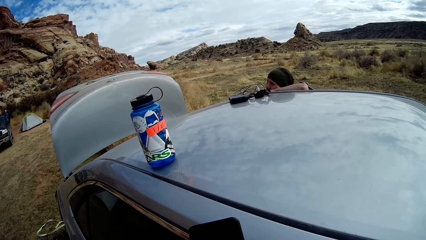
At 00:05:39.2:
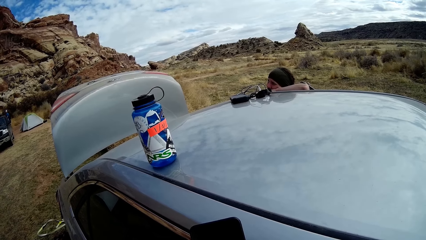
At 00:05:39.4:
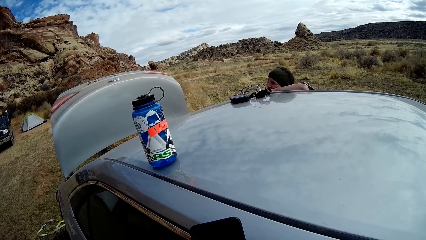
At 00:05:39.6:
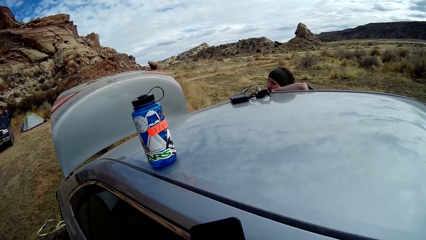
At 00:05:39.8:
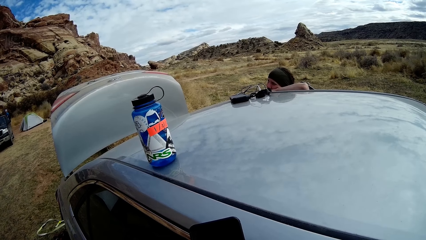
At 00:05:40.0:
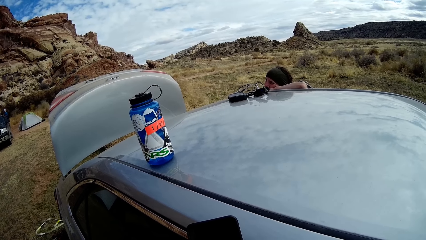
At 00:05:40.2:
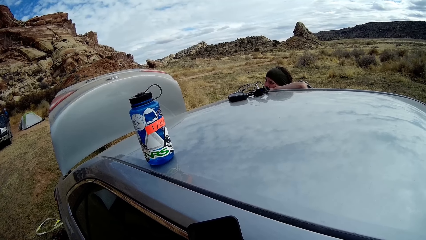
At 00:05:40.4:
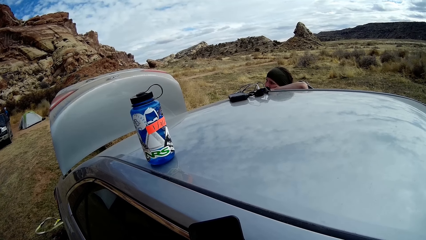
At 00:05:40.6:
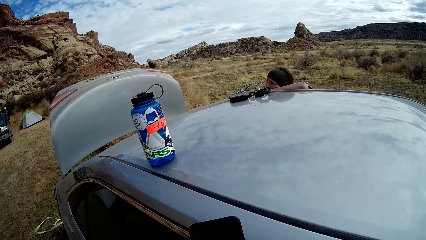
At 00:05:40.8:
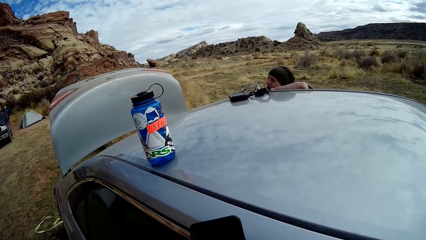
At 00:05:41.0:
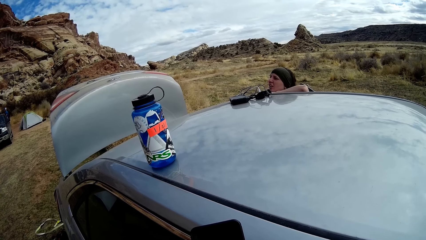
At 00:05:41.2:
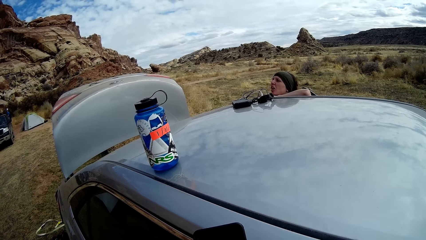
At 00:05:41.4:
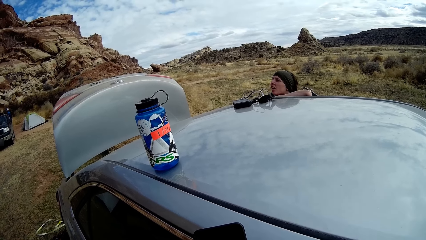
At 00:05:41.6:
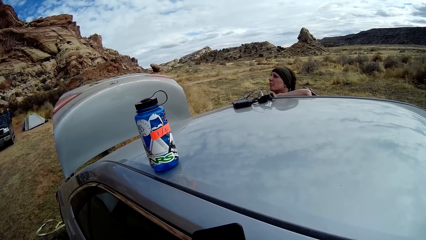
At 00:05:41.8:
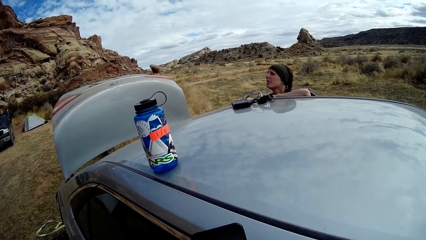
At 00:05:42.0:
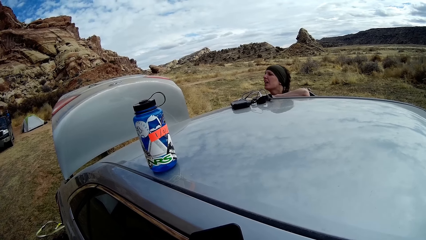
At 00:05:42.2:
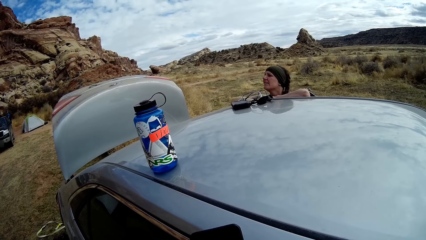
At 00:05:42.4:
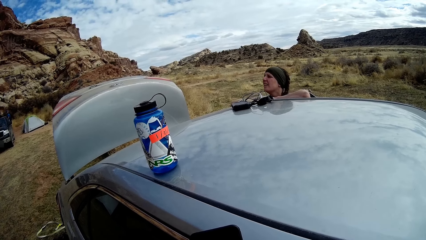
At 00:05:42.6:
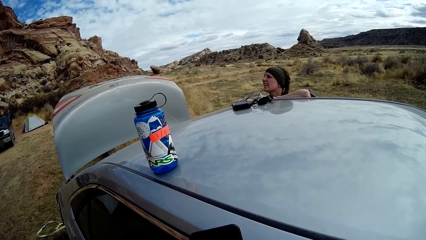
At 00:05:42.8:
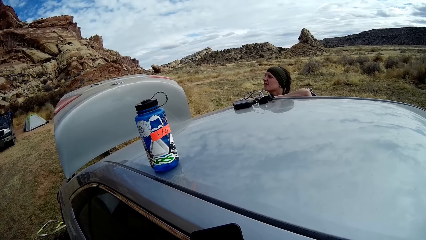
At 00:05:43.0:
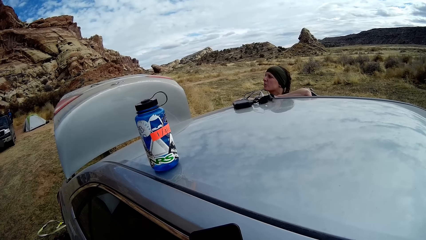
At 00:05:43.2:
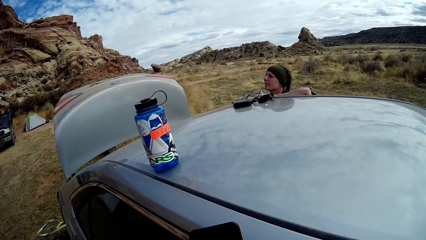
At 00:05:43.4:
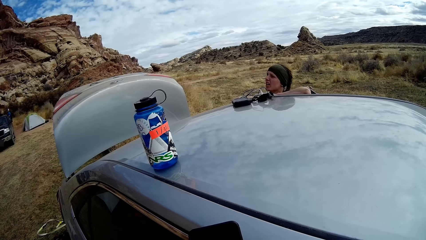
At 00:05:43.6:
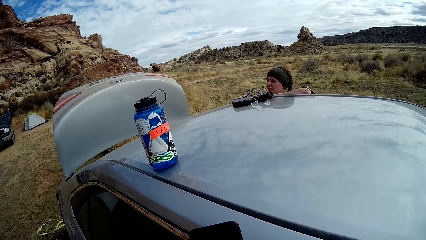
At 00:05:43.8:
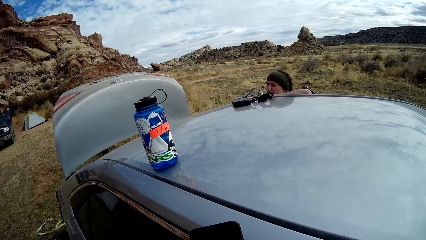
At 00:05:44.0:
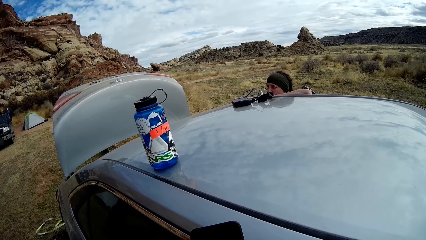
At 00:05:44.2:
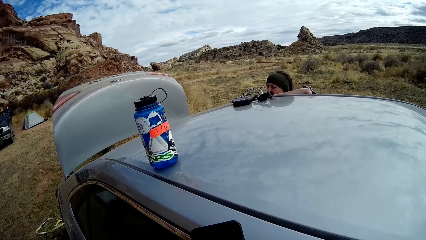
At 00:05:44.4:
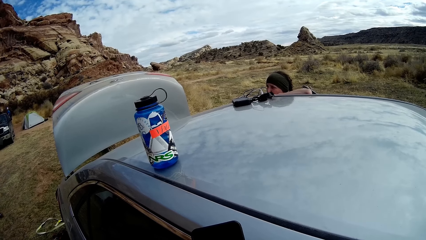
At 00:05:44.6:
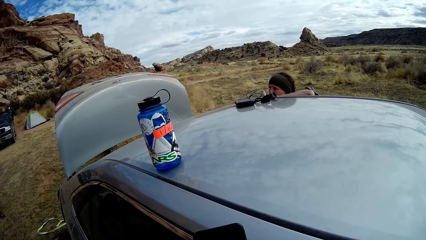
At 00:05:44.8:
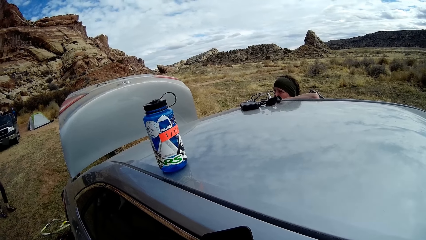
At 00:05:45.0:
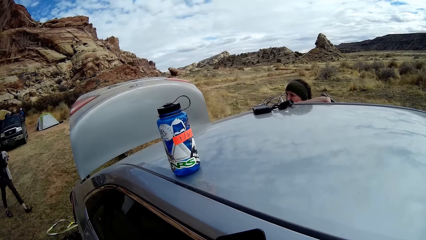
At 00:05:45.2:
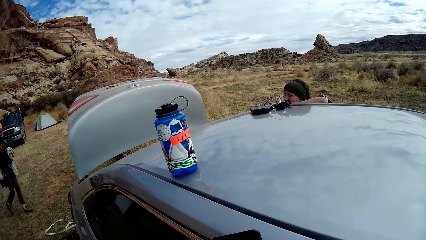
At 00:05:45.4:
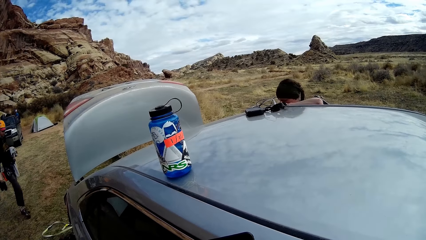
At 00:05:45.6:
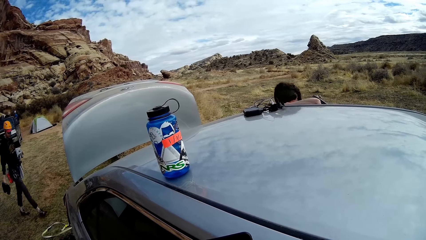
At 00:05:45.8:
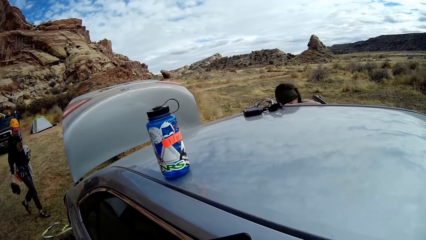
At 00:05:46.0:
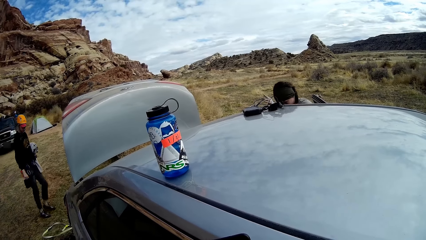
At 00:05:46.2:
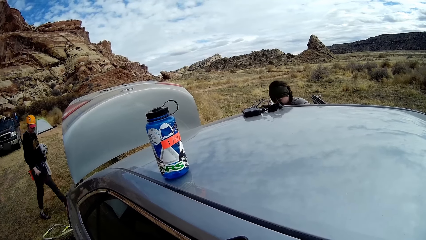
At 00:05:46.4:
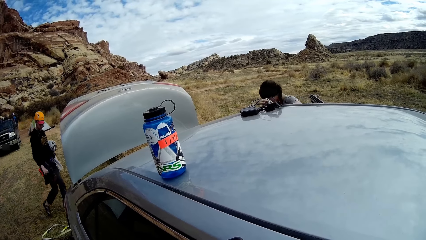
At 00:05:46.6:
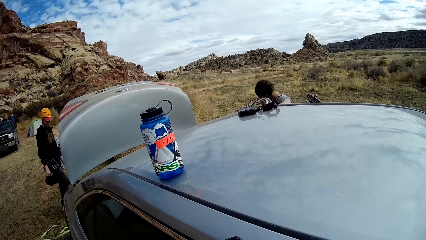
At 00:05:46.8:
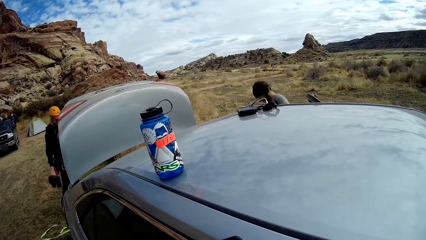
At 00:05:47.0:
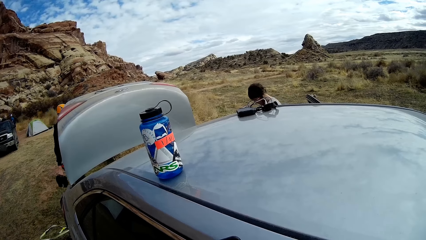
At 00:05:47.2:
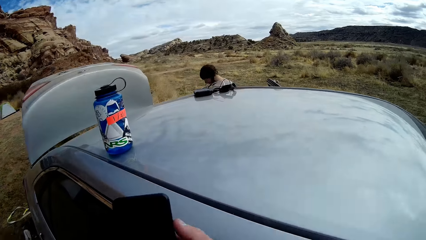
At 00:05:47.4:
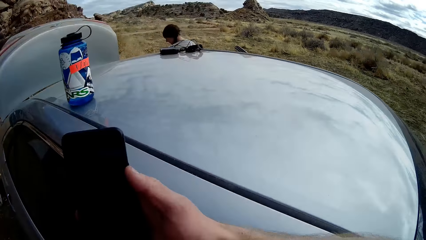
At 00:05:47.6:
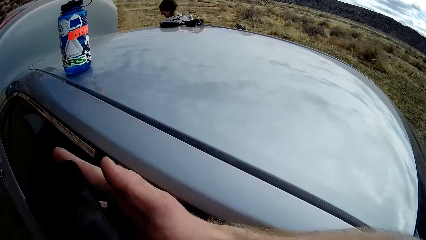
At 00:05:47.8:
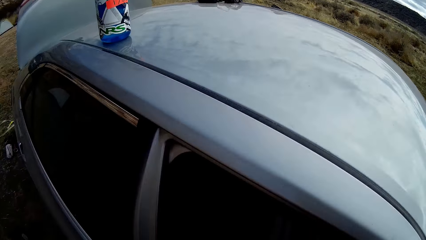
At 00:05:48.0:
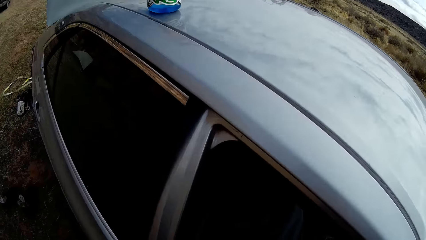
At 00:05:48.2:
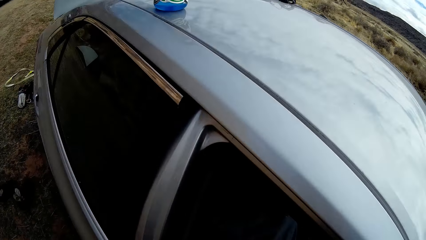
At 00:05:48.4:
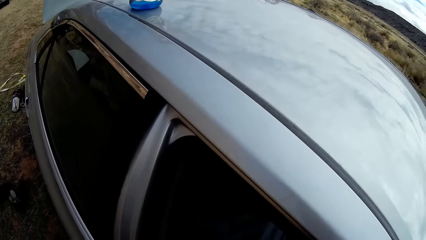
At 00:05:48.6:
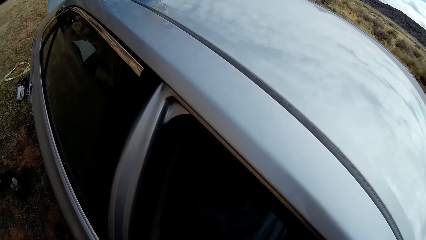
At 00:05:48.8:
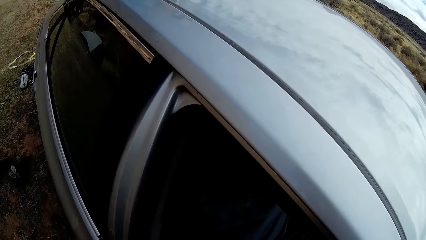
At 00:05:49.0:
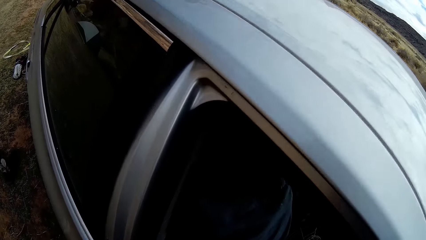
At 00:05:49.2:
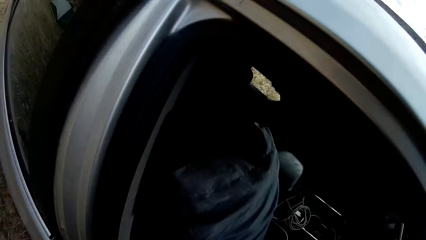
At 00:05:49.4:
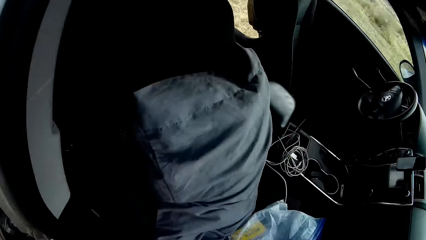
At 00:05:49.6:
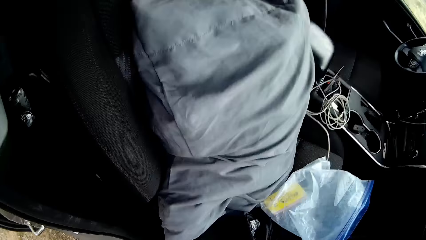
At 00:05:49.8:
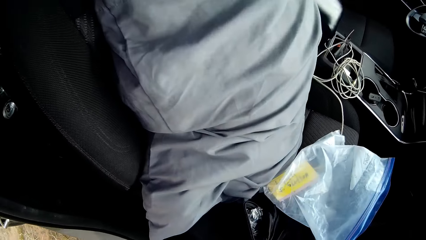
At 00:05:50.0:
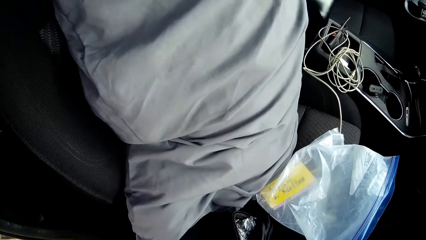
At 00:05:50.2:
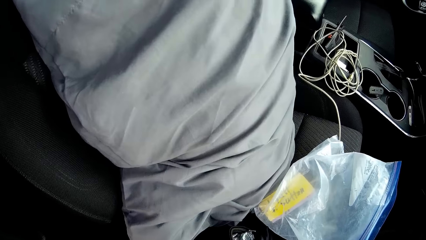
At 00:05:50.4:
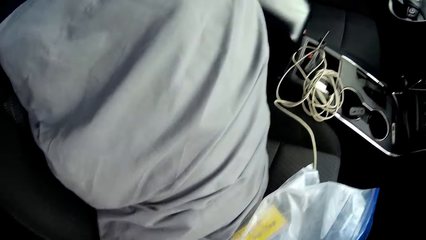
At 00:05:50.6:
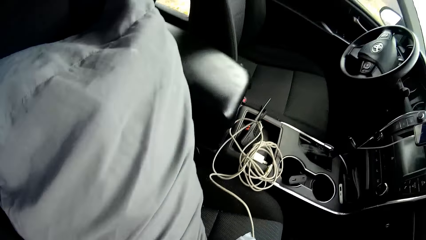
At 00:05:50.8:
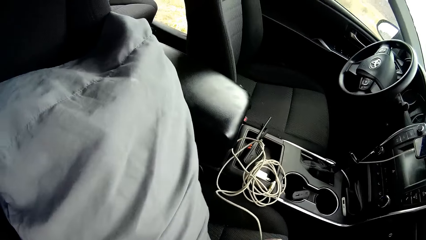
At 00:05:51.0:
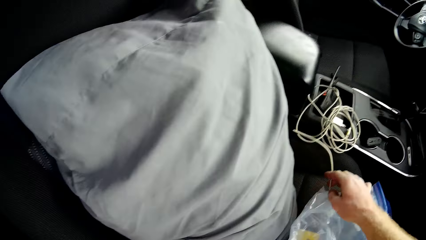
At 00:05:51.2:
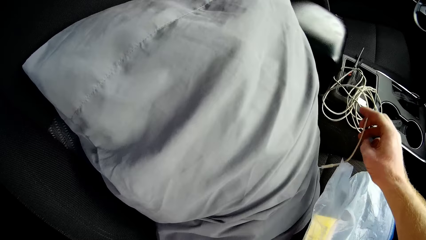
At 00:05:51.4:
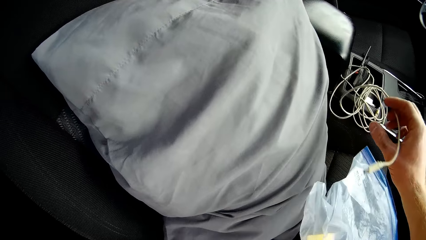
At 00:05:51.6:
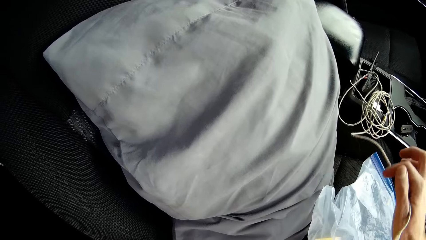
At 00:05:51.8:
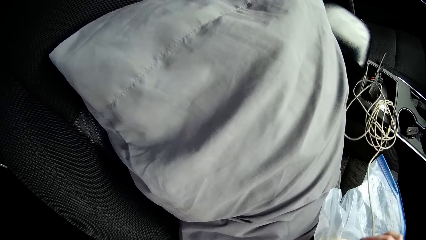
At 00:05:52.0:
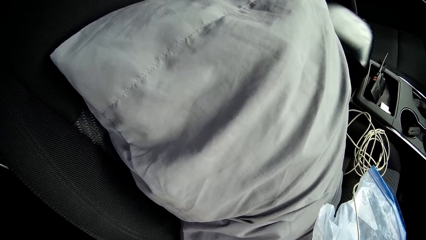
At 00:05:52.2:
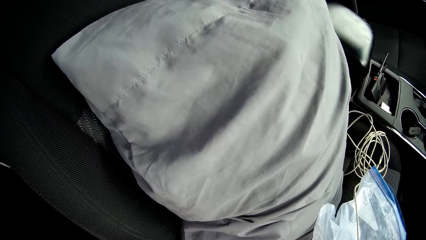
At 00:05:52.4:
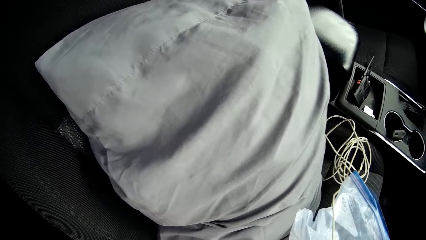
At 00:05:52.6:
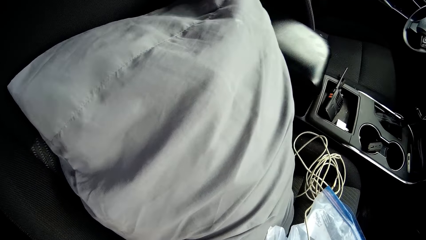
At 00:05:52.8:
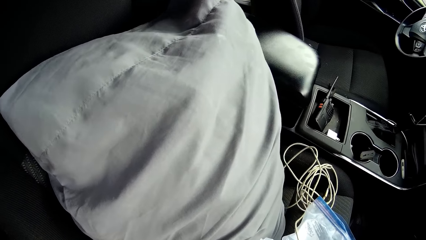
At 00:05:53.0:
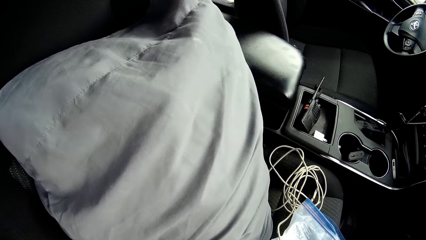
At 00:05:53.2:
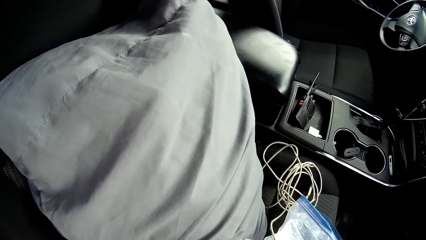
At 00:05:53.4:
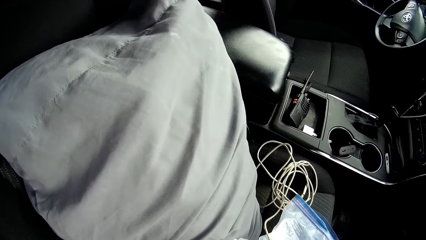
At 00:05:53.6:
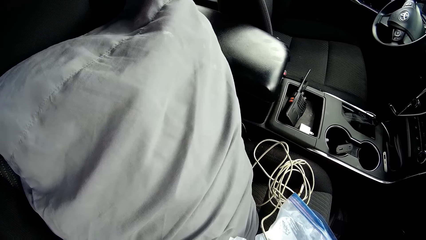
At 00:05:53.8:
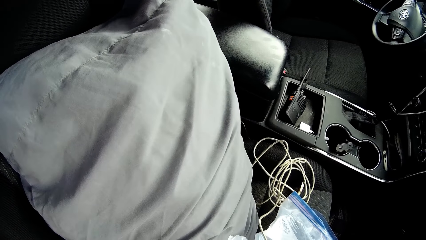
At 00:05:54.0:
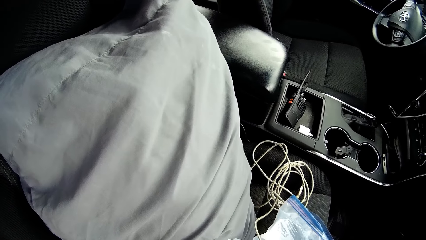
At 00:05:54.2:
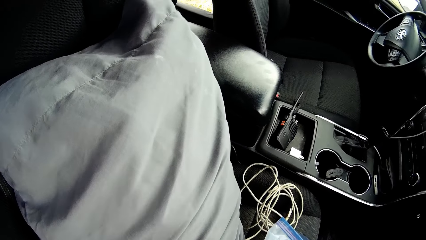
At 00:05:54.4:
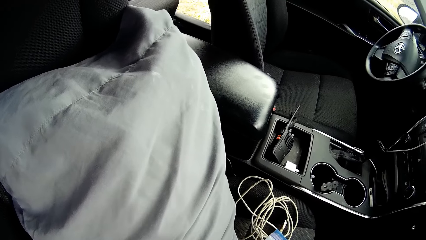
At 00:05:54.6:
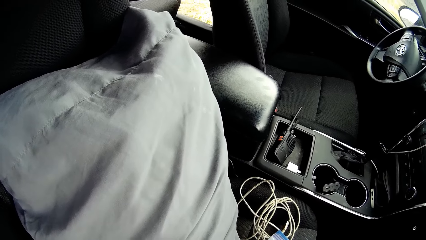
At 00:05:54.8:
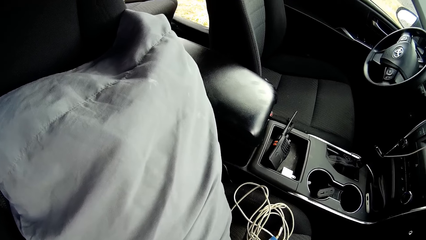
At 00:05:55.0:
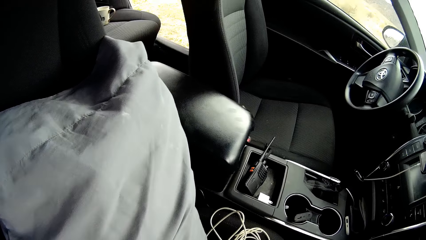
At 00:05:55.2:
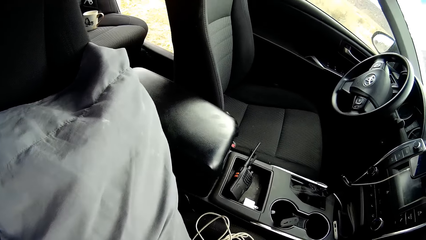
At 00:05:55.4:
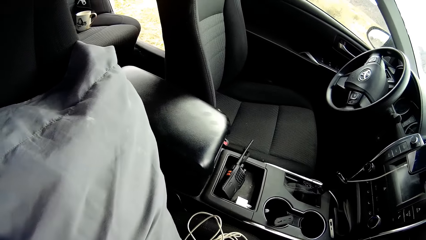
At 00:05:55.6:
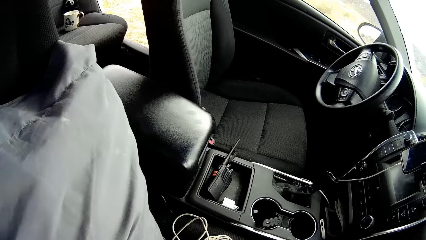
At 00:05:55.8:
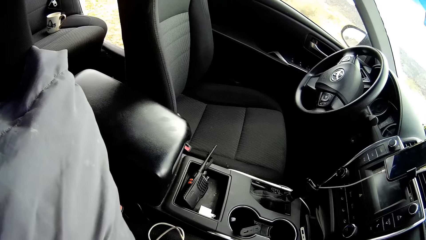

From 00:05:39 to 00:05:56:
A man walks towards the car. The camera wearer picks up a white cable in the car with his right hand.
